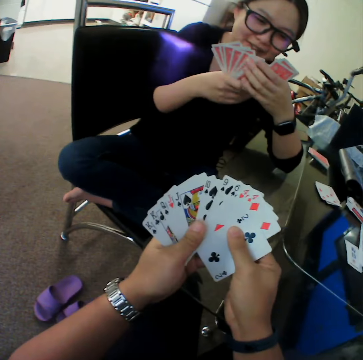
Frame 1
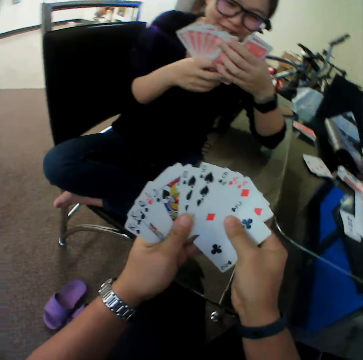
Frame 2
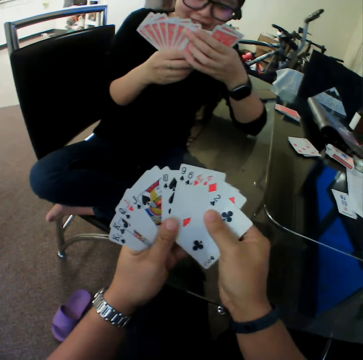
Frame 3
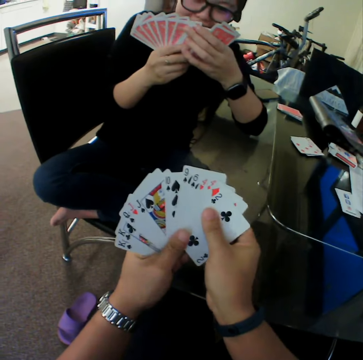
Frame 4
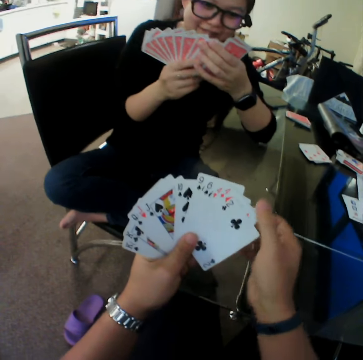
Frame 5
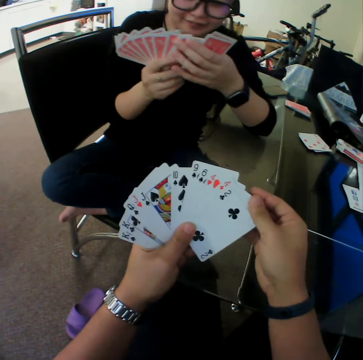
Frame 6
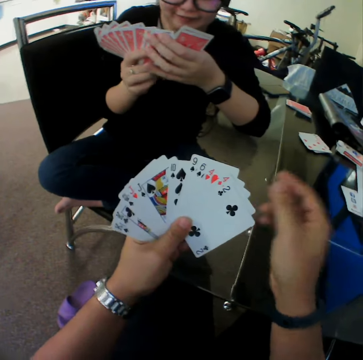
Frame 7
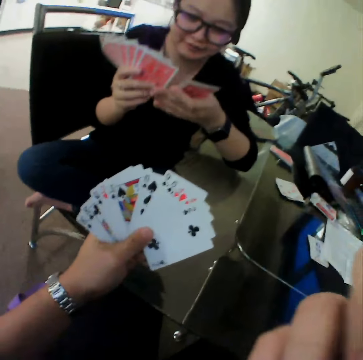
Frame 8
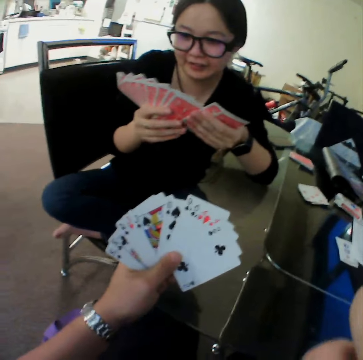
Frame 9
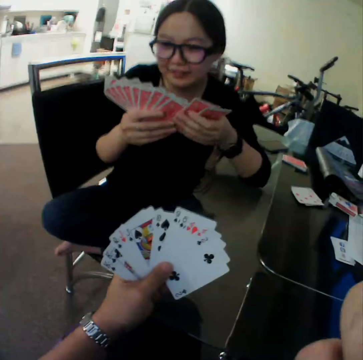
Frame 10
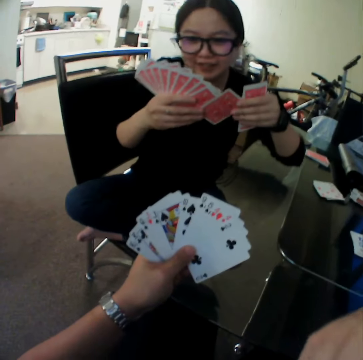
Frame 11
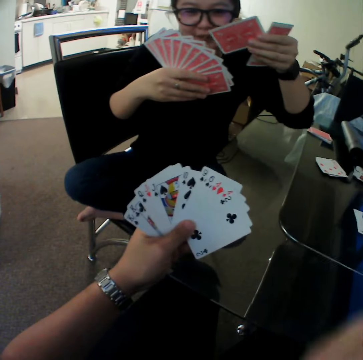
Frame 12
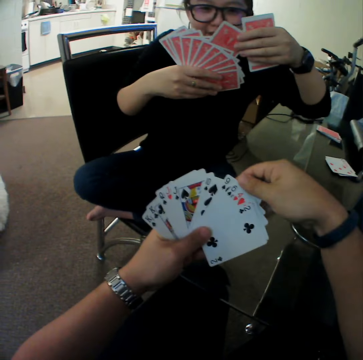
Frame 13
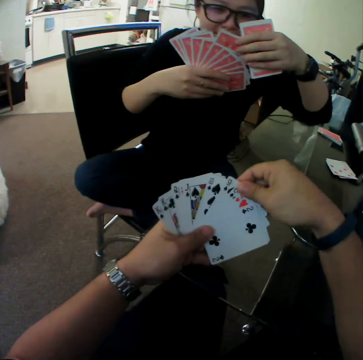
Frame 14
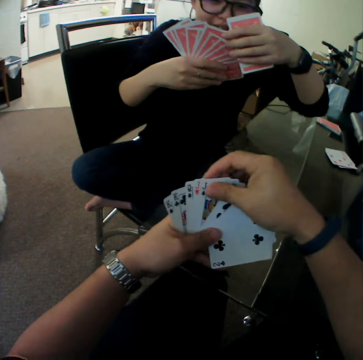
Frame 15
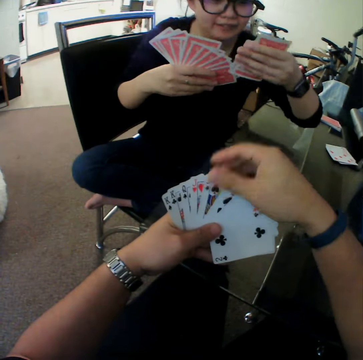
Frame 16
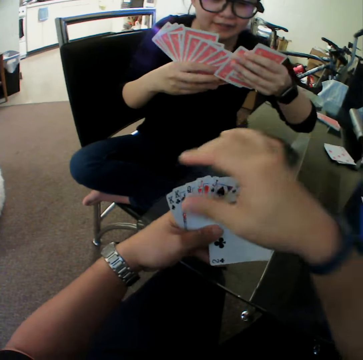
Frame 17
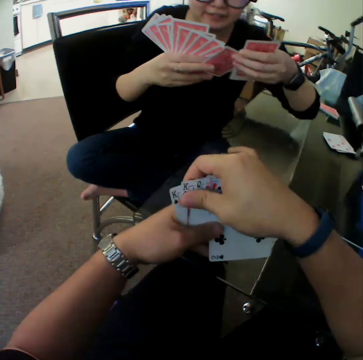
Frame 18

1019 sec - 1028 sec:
The woman arranges the cards.

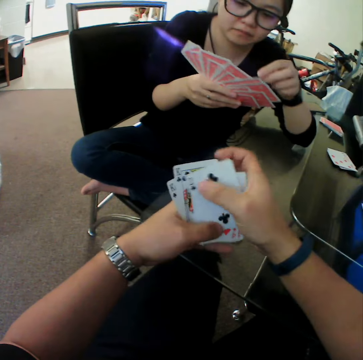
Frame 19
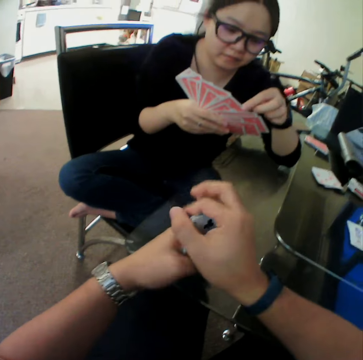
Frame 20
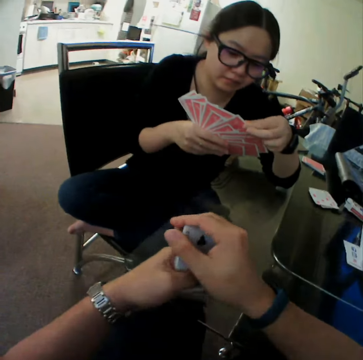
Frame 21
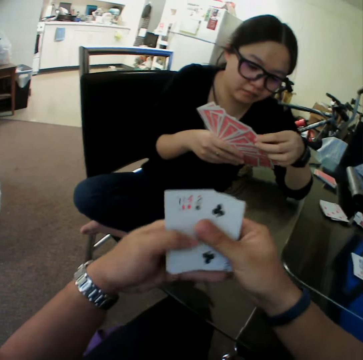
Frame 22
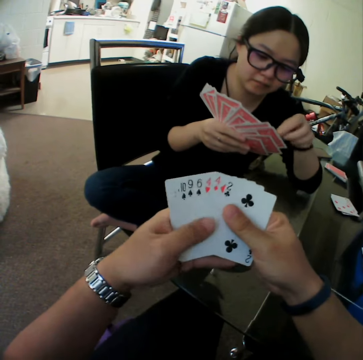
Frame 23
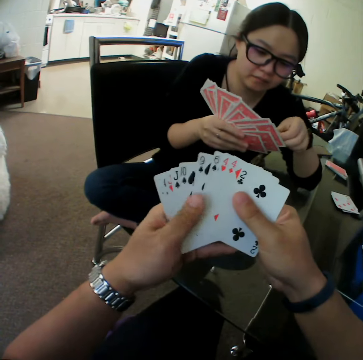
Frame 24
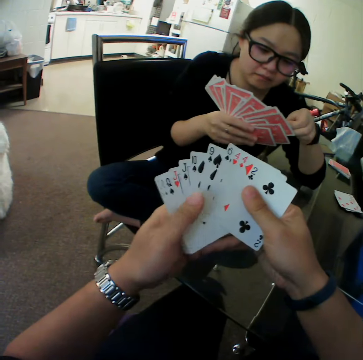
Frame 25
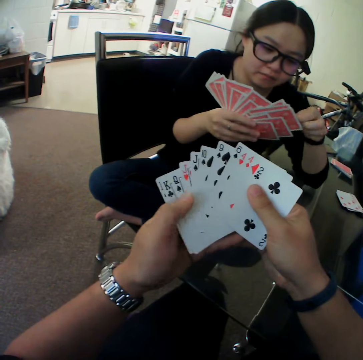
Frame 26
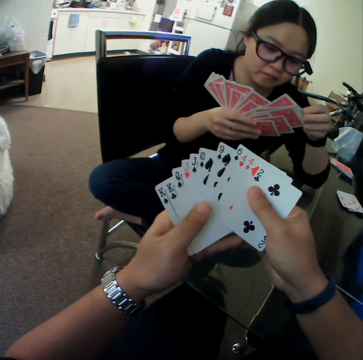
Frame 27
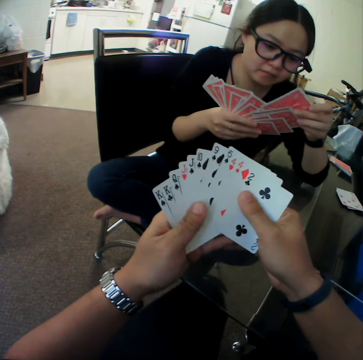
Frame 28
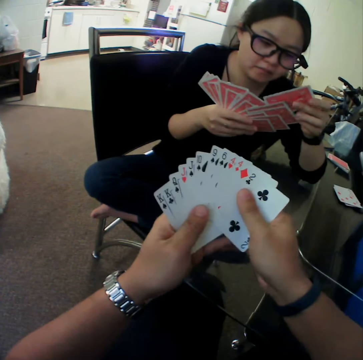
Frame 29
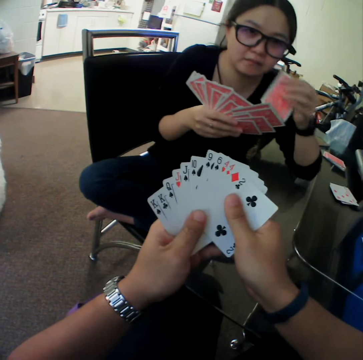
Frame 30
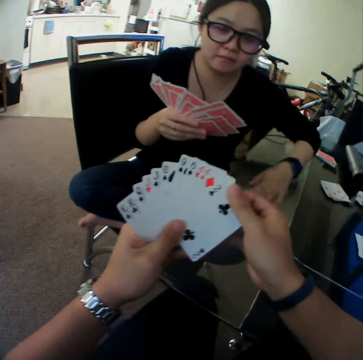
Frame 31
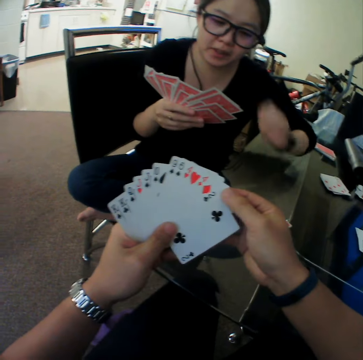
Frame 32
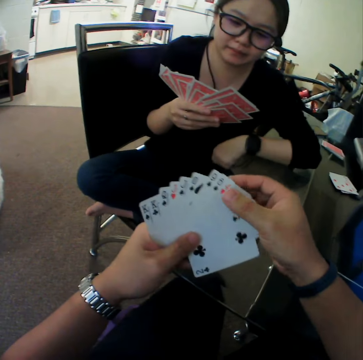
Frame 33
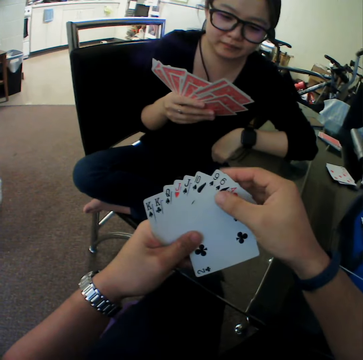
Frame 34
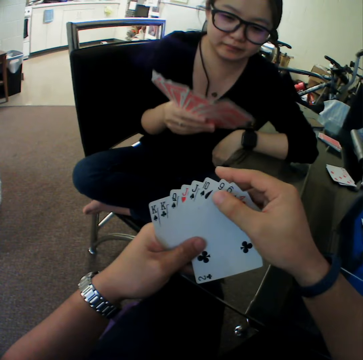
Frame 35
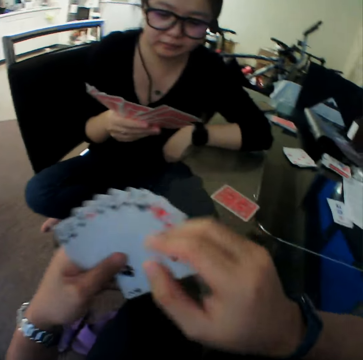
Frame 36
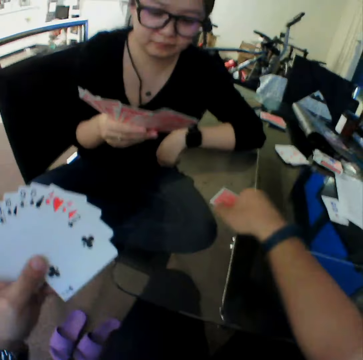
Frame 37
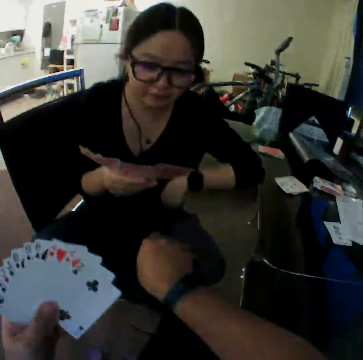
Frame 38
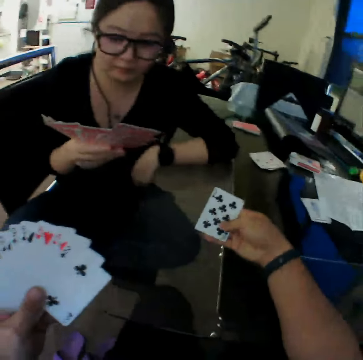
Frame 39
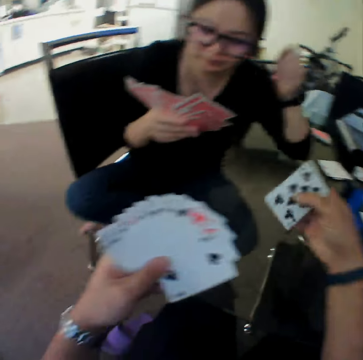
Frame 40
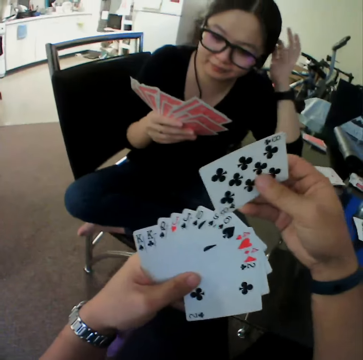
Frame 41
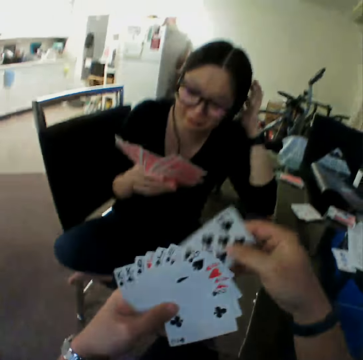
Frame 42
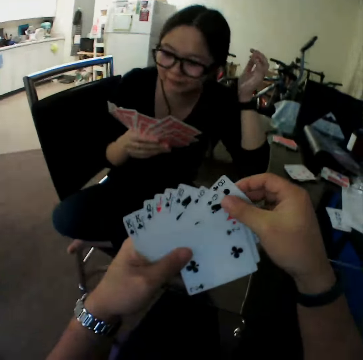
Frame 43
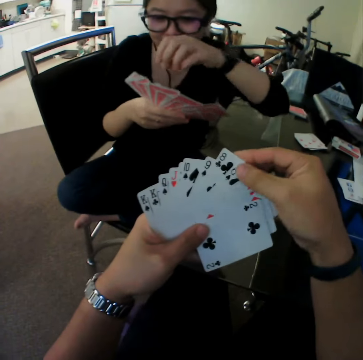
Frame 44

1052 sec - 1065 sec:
The camera wearer looks through the cards. The woman drops a card on the table with her left hand. The camera wearer picks up a card from the table with his right hand.

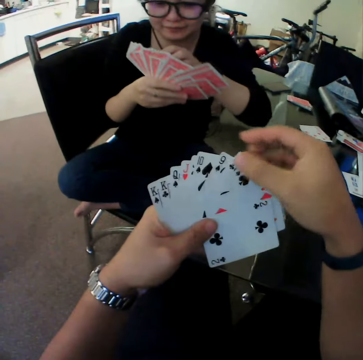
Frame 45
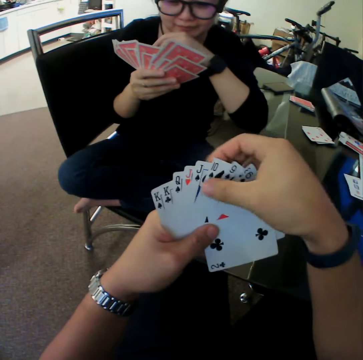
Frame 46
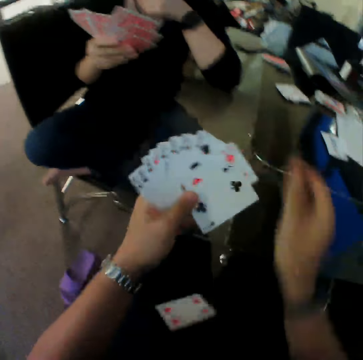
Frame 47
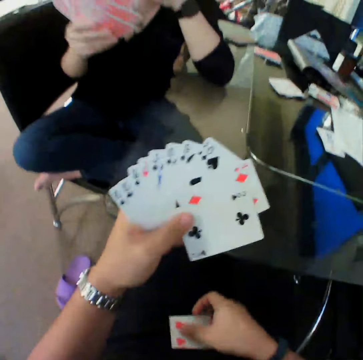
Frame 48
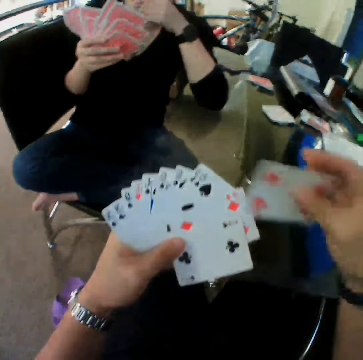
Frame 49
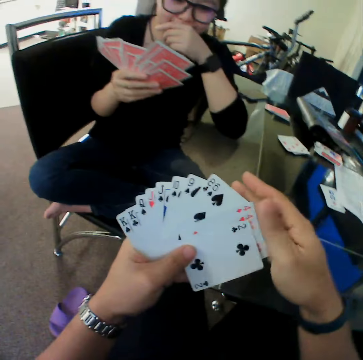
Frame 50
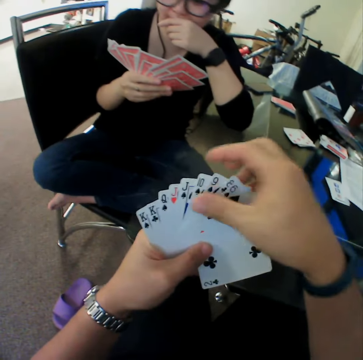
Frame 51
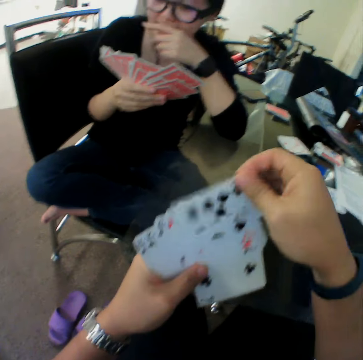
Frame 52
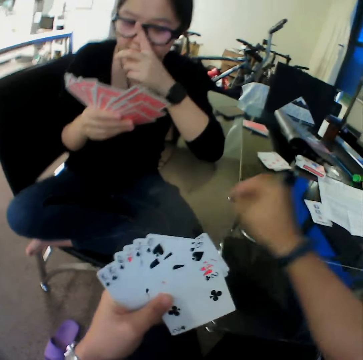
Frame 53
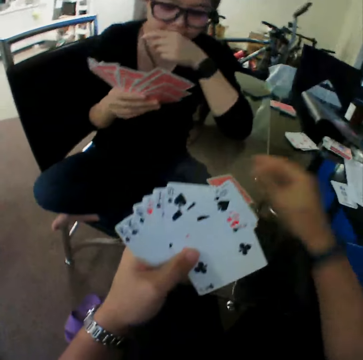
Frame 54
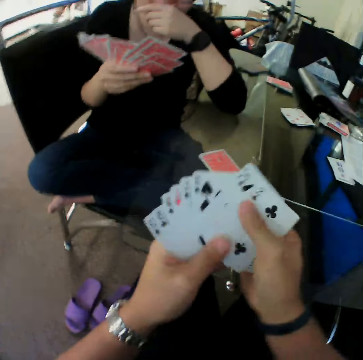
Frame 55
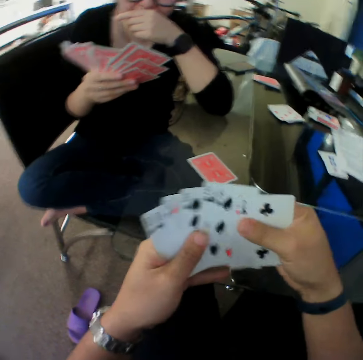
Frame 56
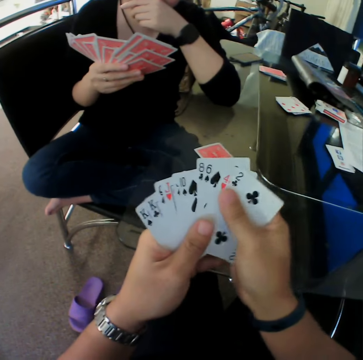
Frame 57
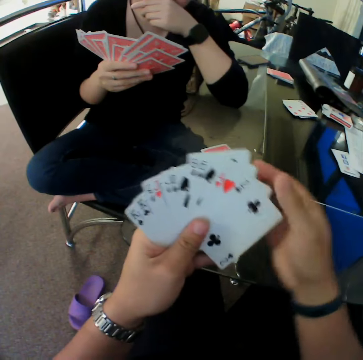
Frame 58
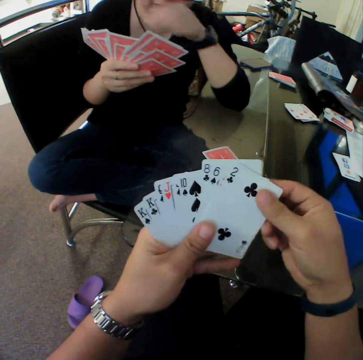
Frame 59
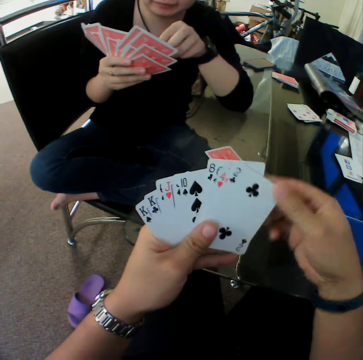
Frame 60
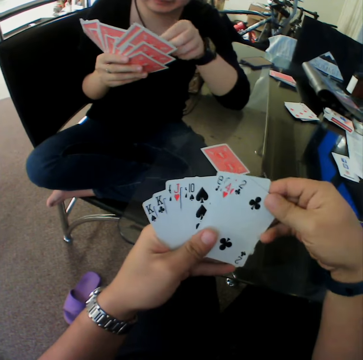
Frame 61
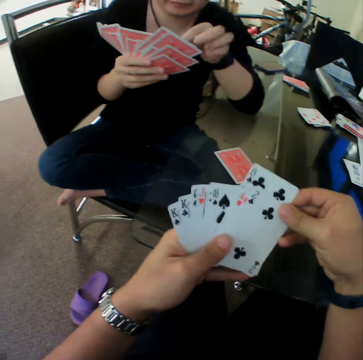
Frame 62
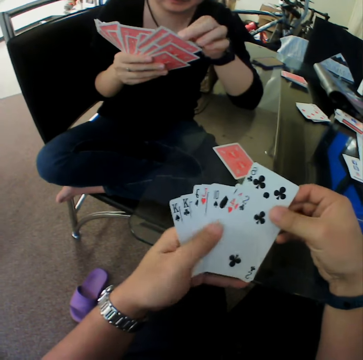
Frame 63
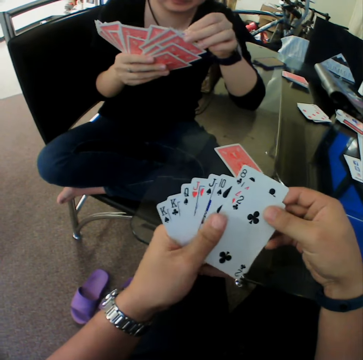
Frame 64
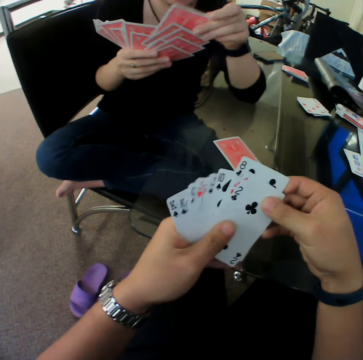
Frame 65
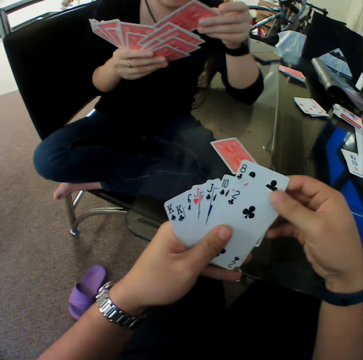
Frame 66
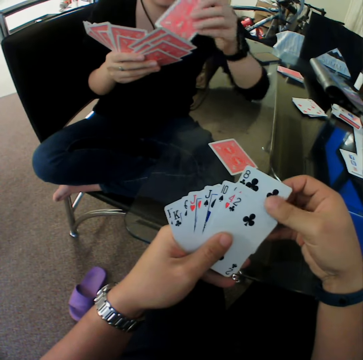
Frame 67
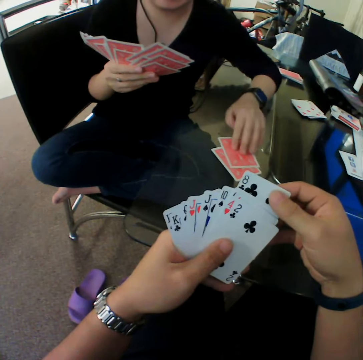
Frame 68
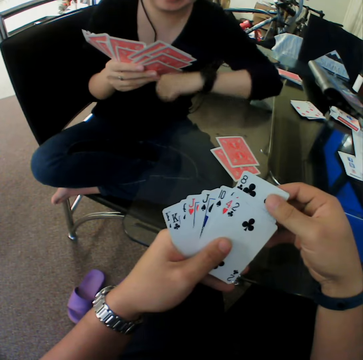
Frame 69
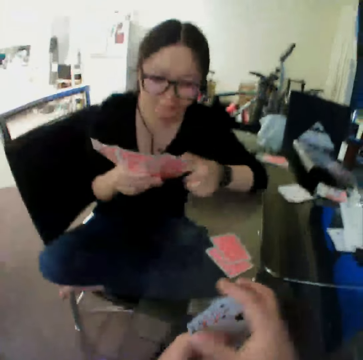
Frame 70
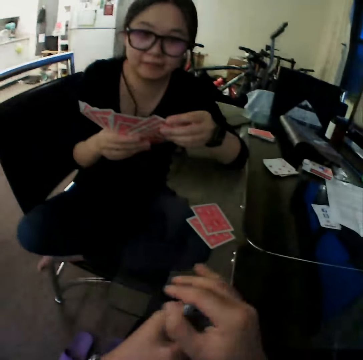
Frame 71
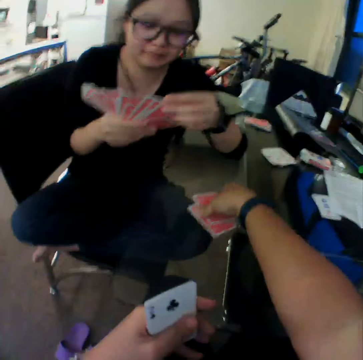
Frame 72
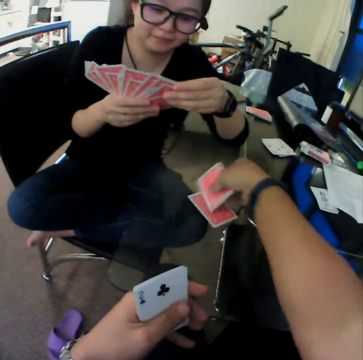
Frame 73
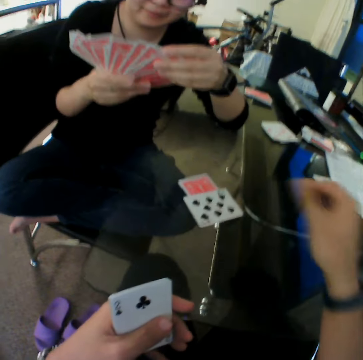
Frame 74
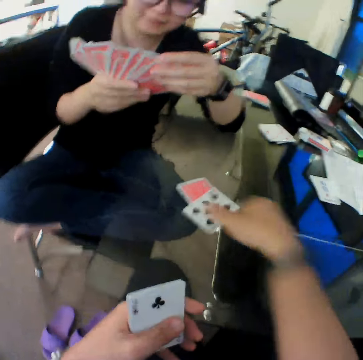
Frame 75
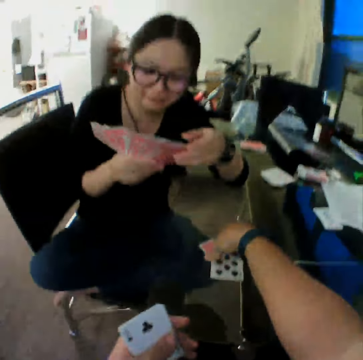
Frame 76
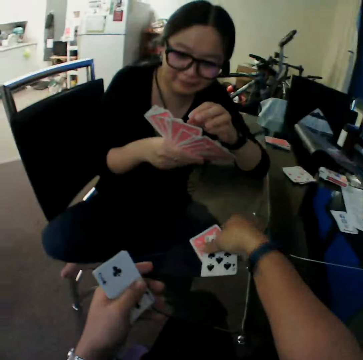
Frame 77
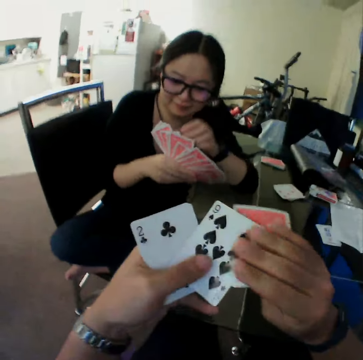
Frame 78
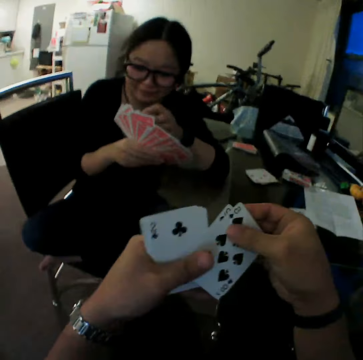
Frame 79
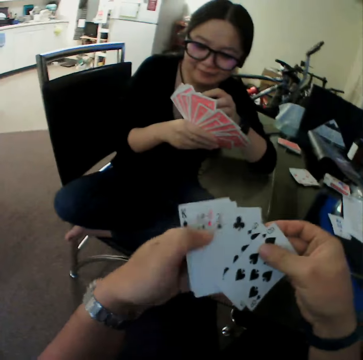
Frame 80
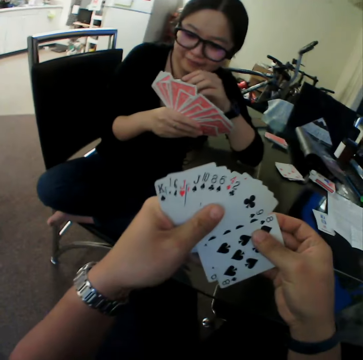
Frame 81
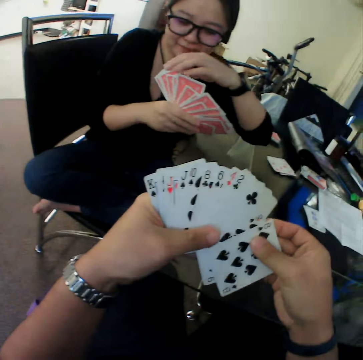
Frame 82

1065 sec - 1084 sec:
The camera wearer drops the card. He picks cards from his lap with his right hand. He drops the card on the table with his right hand. The woman drops a card on the table with her left hand. The camera wearer flips the card on the table with his right hand. He picks cards from the table with his right hand.
